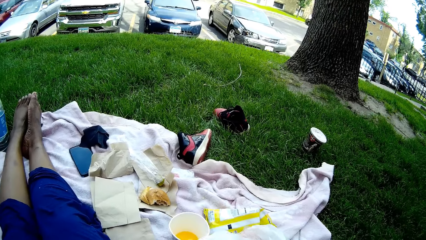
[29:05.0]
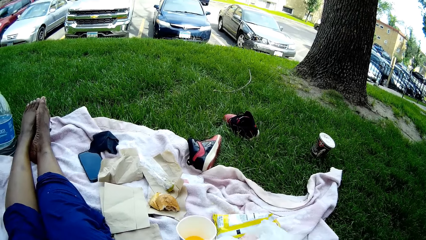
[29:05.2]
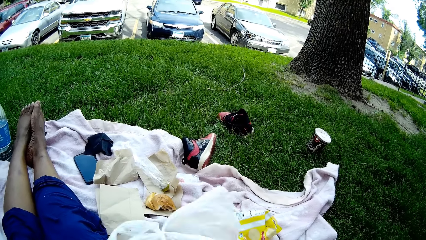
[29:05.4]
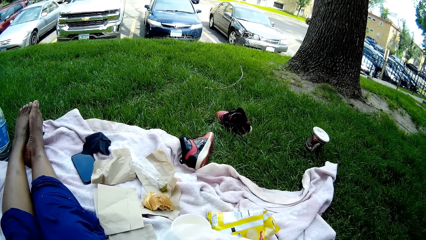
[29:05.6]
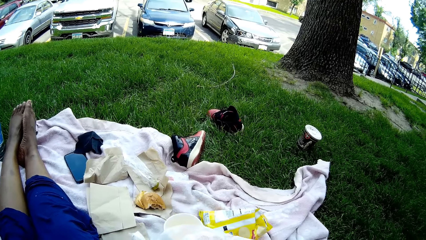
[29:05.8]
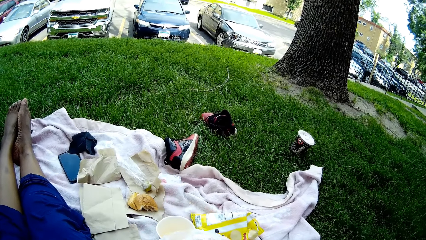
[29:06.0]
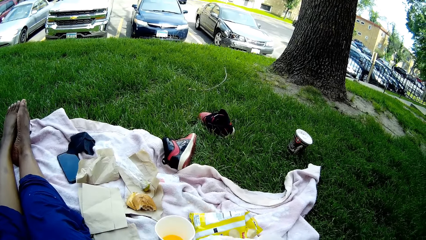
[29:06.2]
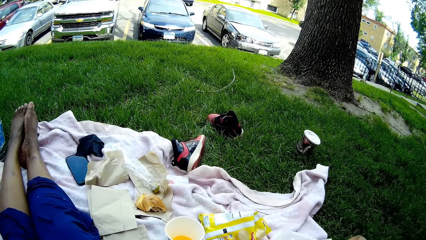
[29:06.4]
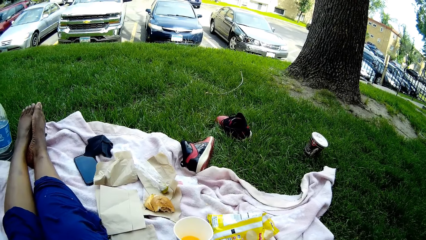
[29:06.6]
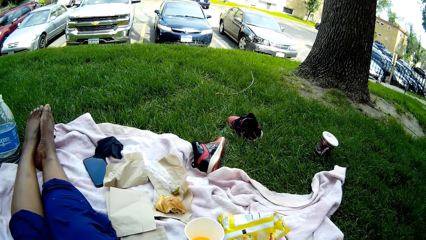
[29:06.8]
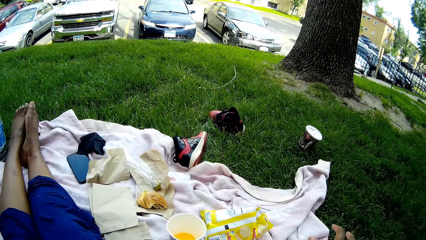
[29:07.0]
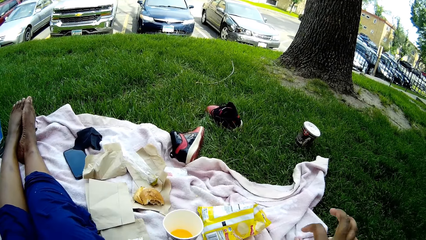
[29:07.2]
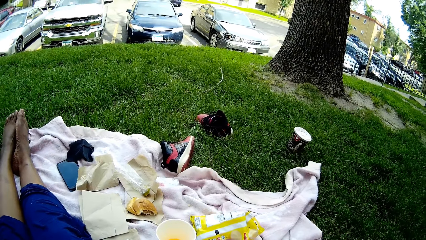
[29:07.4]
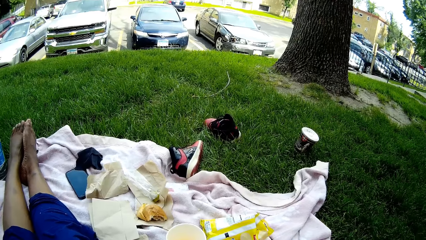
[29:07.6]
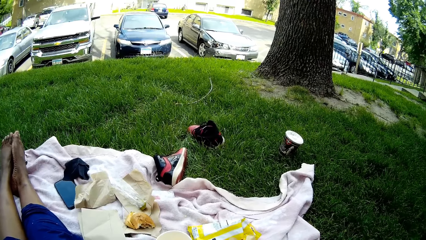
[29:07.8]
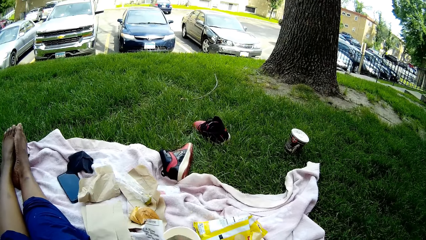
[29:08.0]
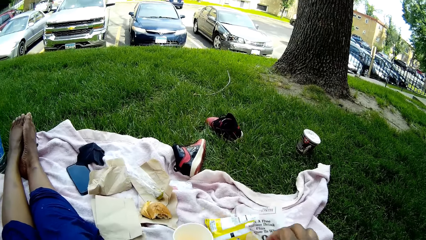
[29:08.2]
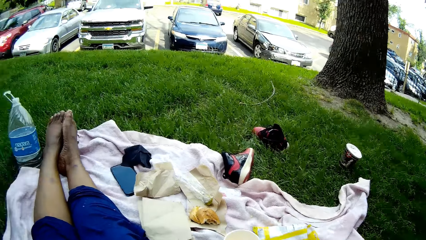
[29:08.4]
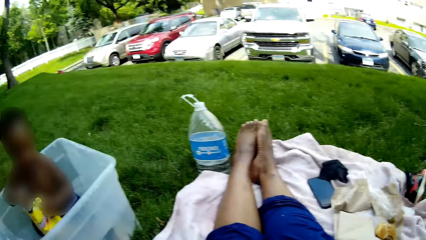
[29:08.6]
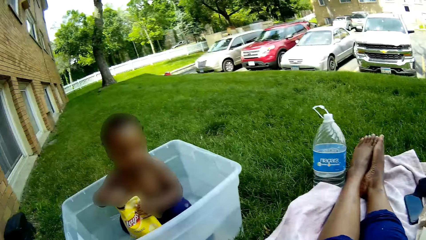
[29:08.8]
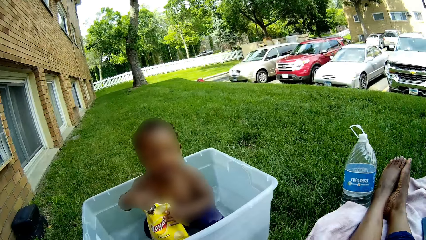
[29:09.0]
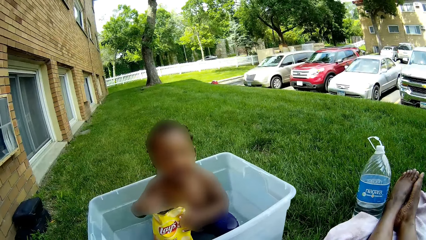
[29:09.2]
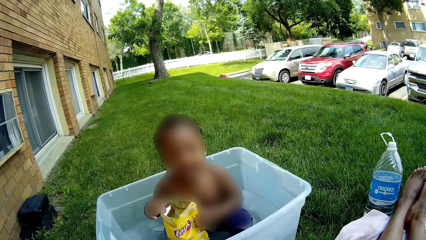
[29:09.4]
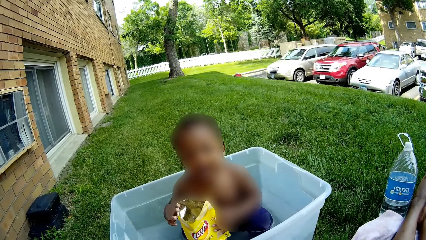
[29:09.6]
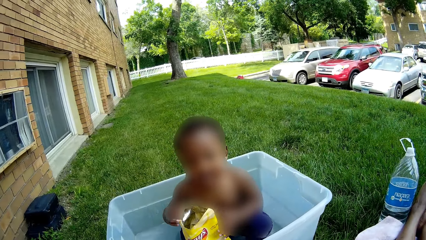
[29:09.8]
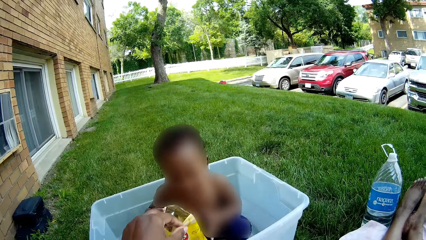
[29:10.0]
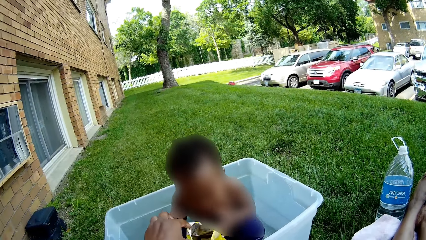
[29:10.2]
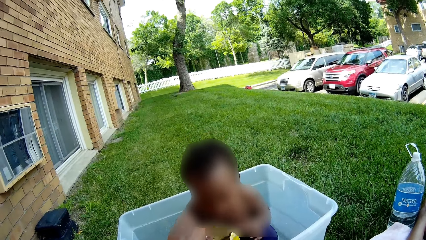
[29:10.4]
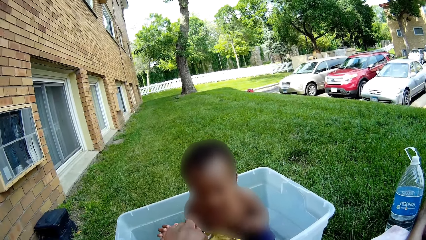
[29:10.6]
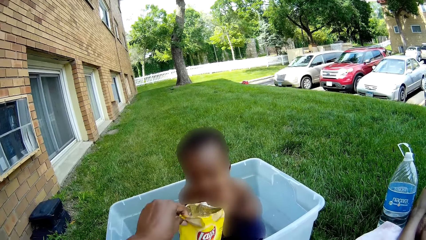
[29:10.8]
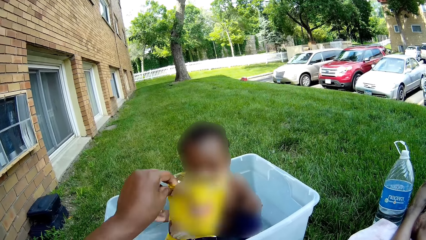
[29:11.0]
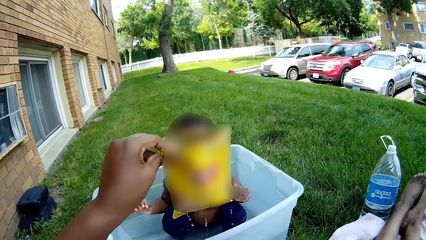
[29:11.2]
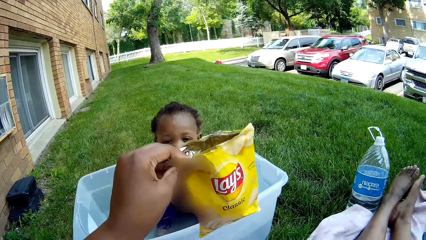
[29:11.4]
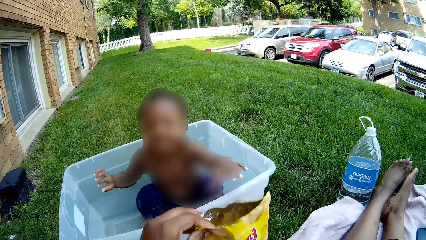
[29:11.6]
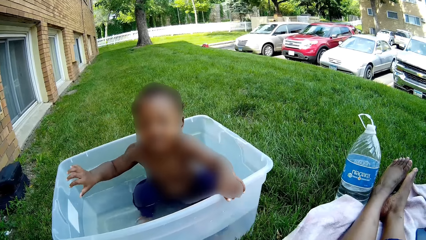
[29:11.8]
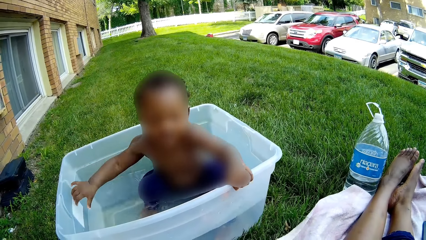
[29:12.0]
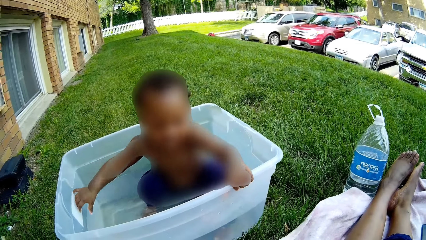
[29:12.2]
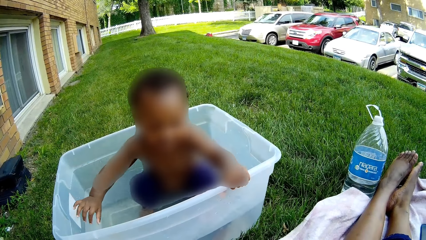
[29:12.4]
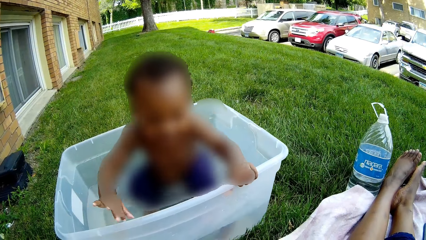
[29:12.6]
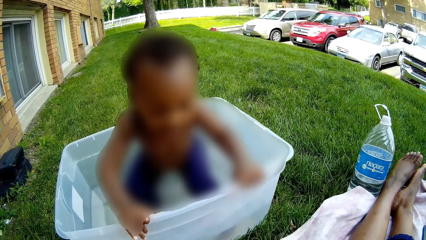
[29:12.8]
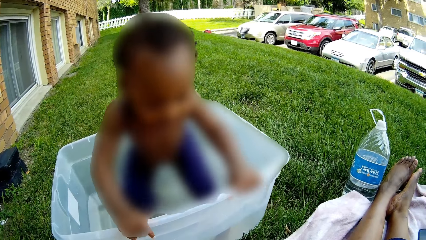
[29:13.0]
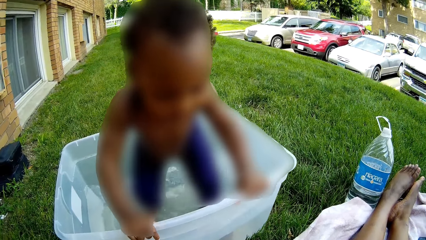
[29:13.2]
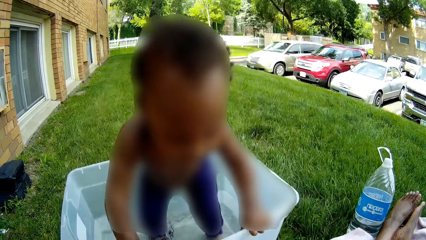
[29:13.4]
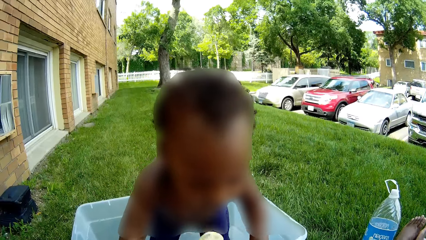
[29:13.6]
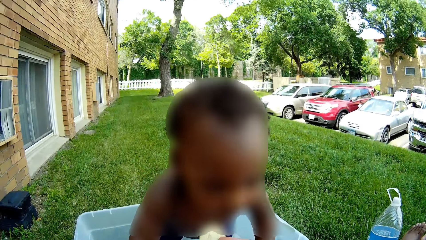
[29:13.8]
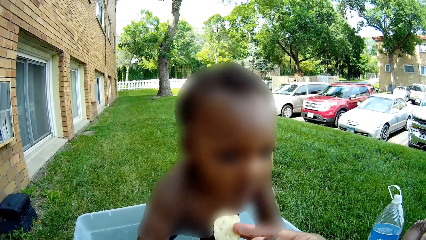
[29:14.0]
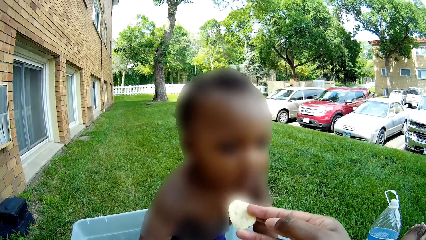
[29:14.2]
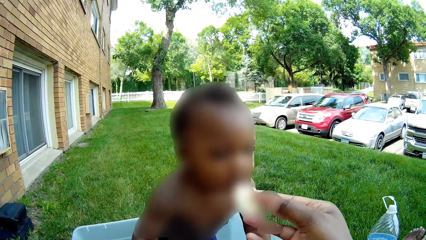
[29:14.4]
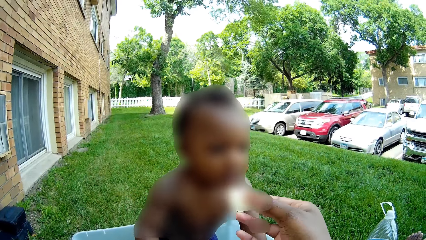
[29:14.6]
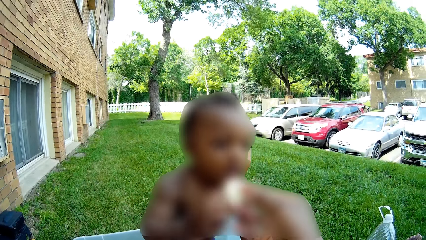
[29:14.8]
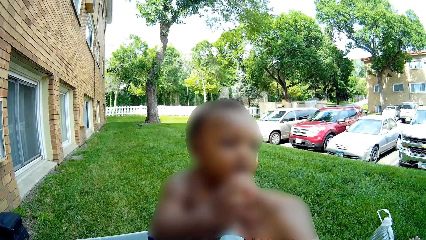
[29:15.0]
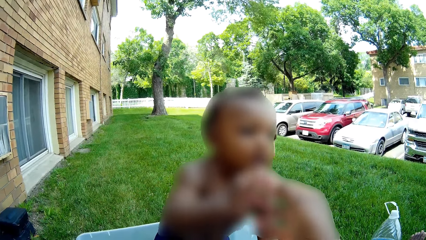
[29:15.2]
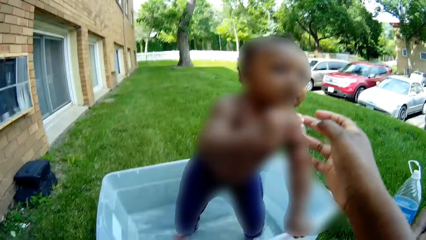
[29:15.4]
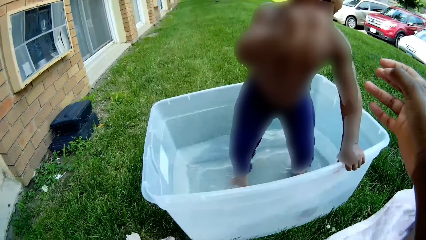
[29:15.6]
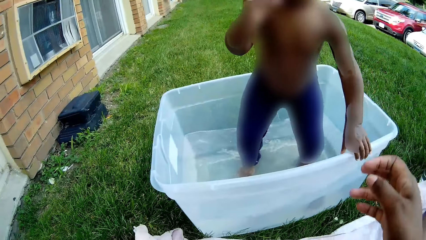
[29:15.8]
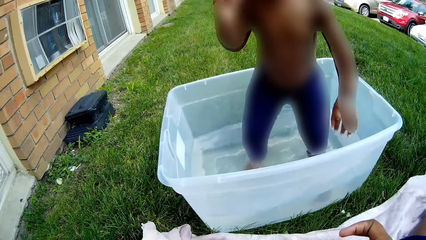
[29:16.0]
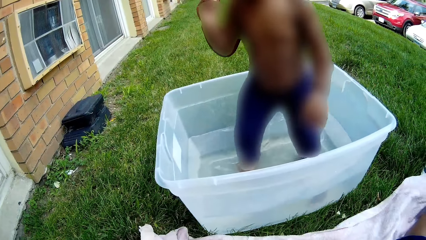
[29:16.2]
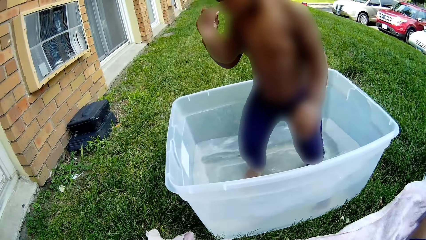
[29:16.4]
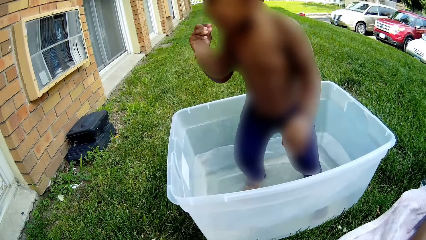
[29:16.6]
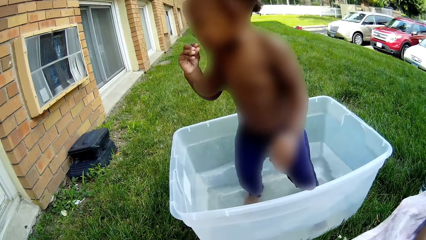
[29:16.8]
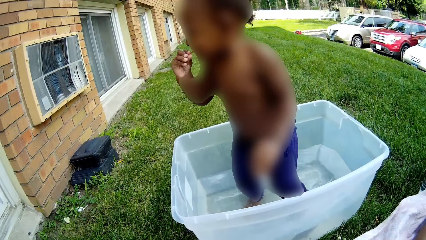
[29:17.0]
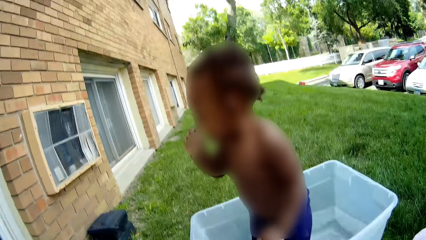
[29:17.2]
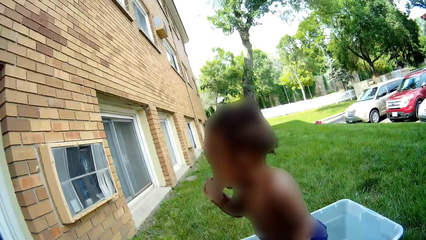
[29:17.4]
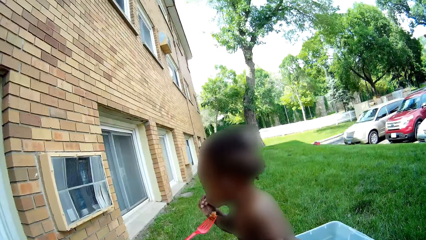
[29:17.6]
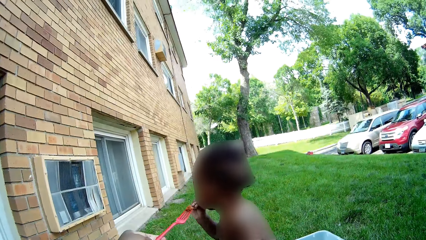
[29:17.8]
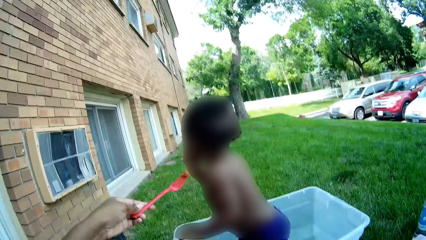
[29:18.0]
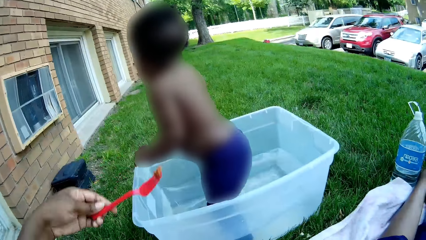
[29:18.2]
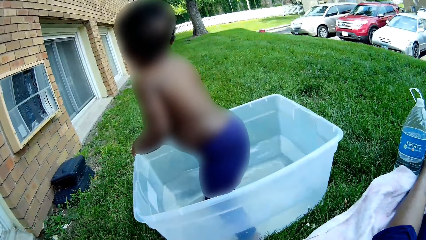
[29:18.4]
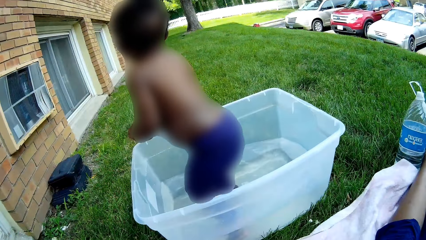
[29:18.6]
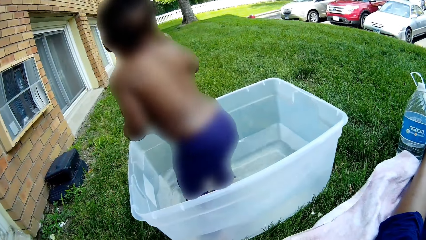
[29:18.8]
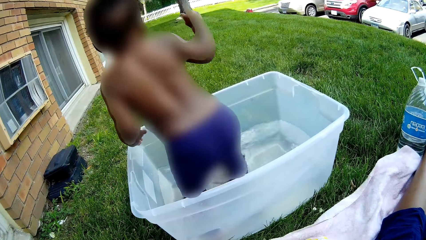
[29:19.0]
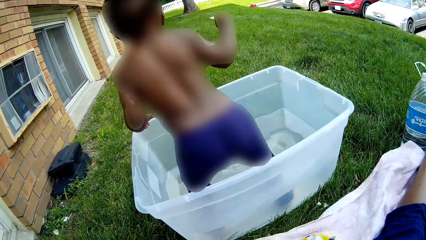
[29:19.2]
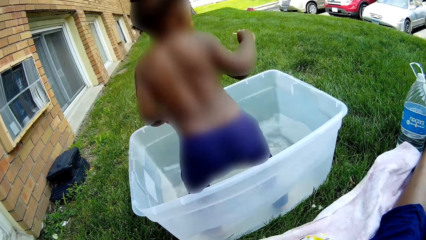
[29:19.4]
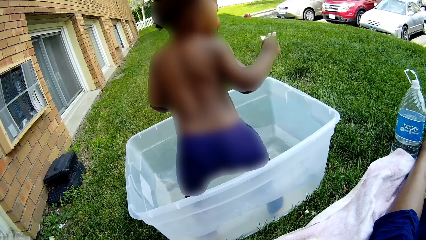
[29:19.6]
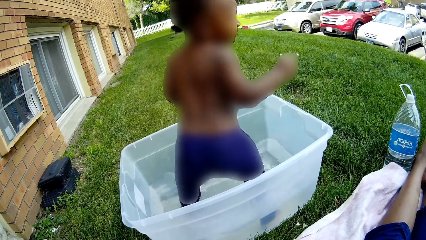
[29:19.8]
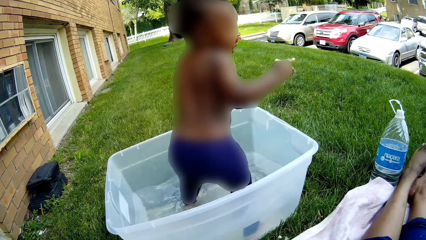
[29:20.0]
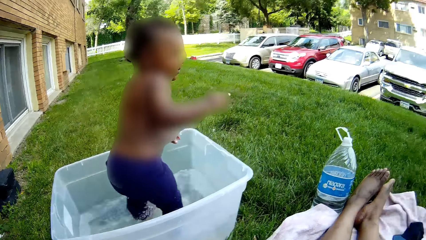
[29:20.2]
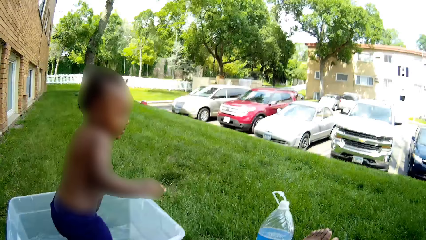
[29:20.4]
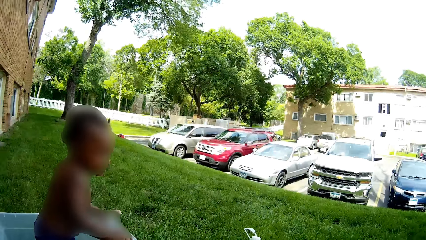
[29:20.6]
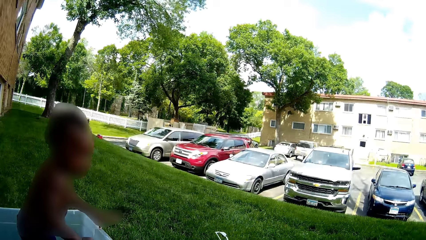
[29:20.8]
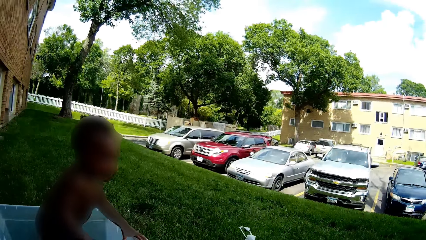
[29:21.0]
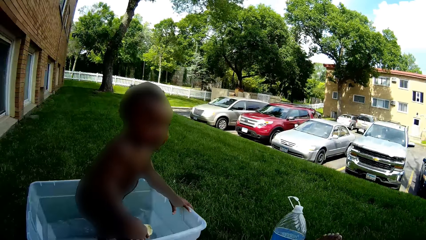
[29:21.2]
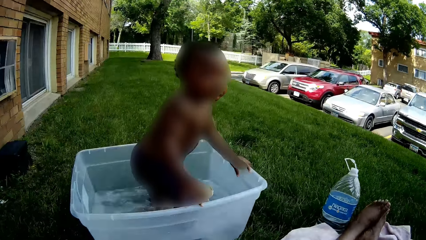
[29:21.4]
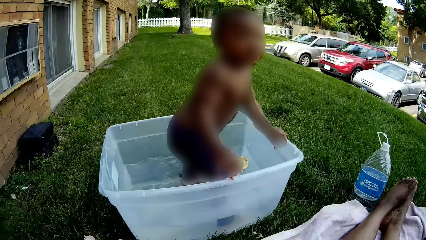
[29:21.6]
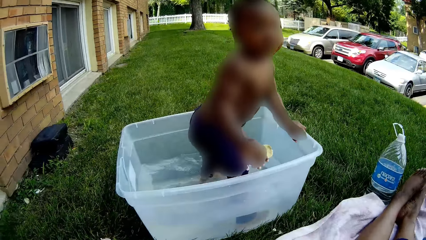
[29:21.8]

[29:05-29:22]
The baby holds a pack of chips with both hands. The baby plays in the water. The camera wearer takes the pack of chips from the baby with her left hand. She lifts up the paper. The baby plays in the water. The camera wearer gives a piece of chips to the baby with her right hand. She puts the hand down. The baby plays in the water. The baby eats the piece of chips with her right hand. The camera wearer holds out a fork to the baby with her left hand.
